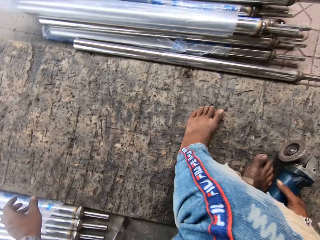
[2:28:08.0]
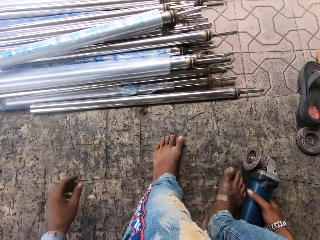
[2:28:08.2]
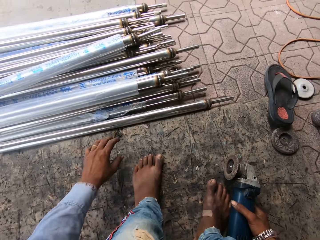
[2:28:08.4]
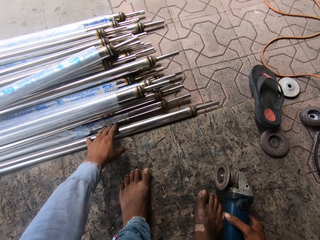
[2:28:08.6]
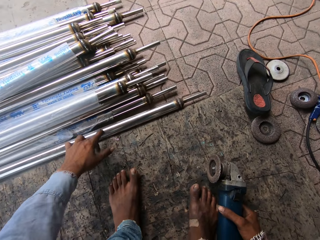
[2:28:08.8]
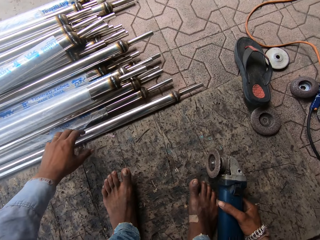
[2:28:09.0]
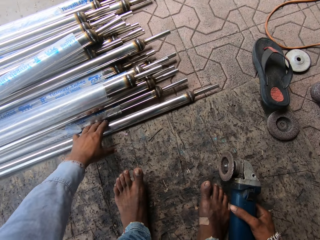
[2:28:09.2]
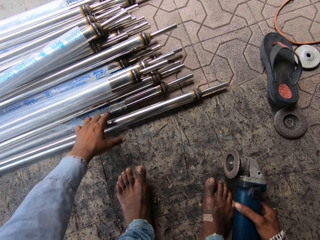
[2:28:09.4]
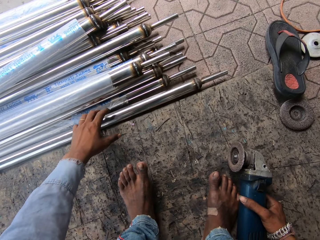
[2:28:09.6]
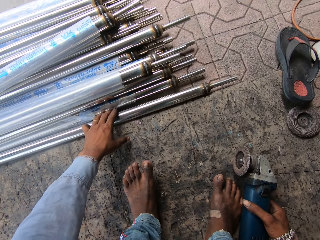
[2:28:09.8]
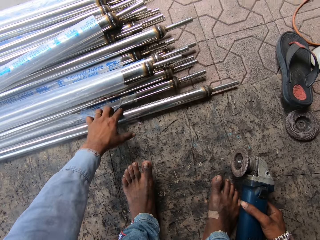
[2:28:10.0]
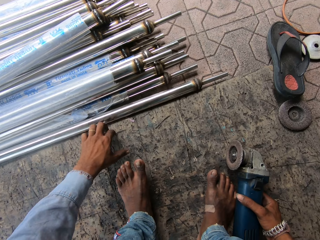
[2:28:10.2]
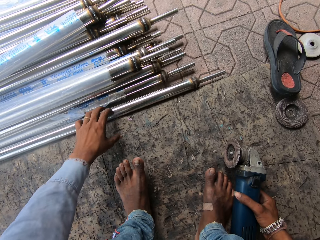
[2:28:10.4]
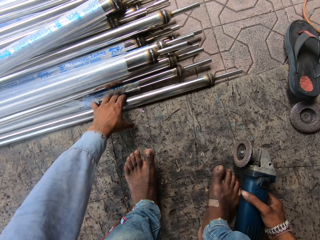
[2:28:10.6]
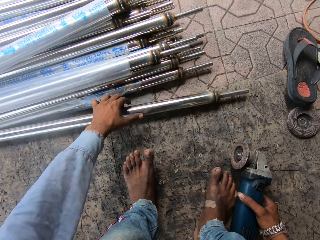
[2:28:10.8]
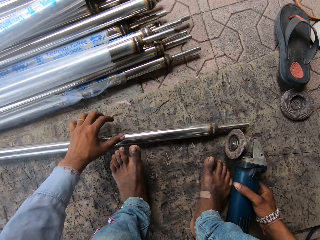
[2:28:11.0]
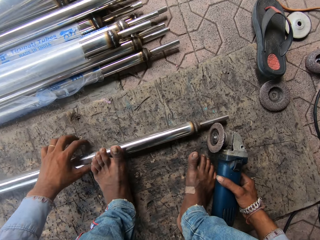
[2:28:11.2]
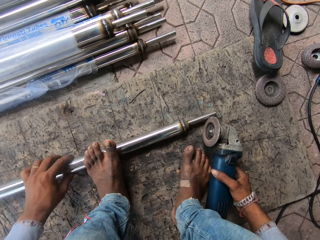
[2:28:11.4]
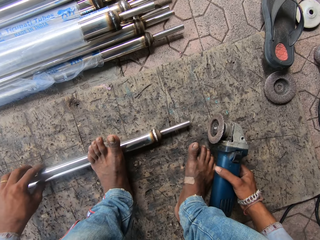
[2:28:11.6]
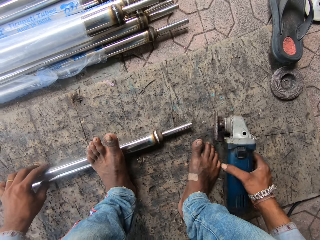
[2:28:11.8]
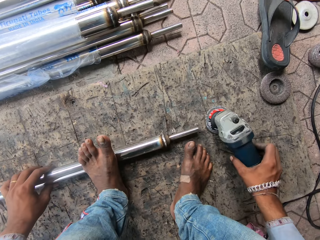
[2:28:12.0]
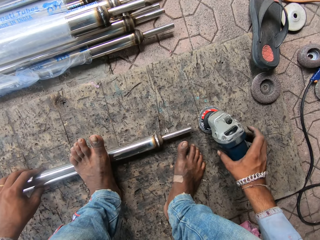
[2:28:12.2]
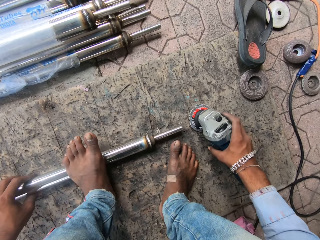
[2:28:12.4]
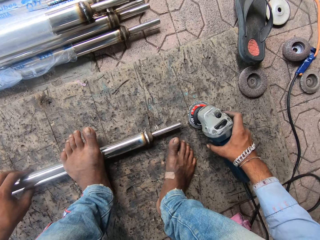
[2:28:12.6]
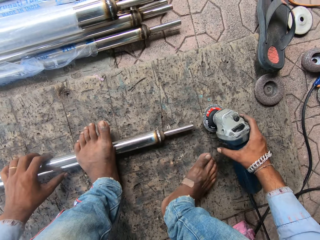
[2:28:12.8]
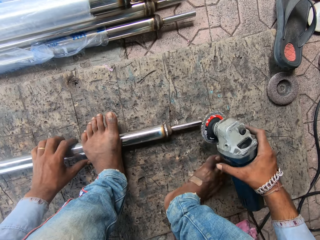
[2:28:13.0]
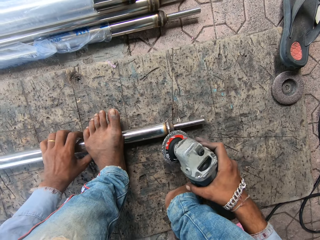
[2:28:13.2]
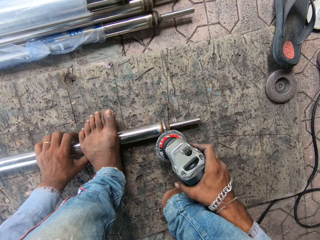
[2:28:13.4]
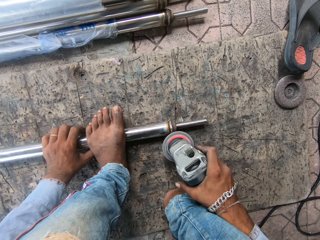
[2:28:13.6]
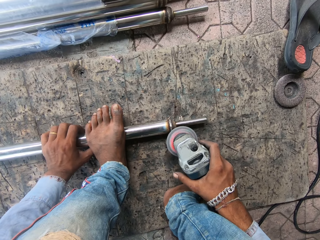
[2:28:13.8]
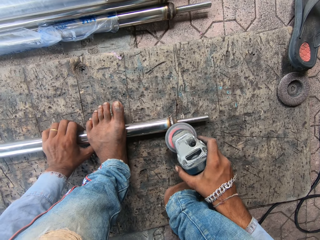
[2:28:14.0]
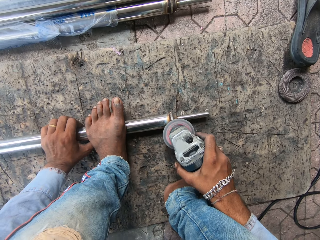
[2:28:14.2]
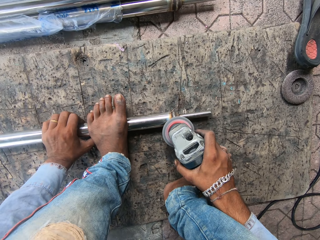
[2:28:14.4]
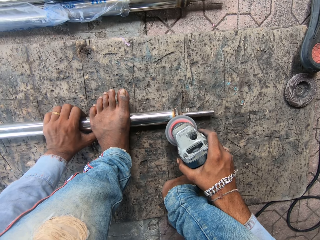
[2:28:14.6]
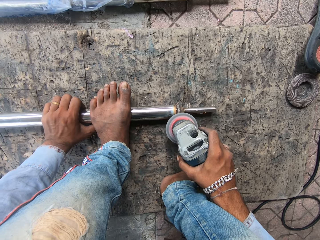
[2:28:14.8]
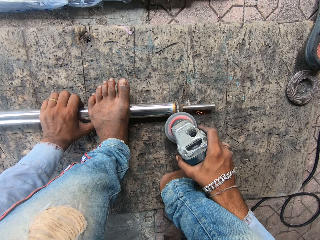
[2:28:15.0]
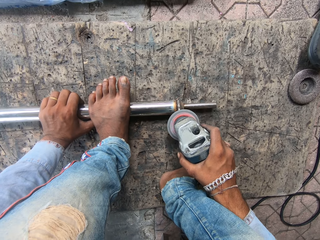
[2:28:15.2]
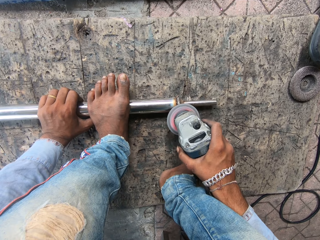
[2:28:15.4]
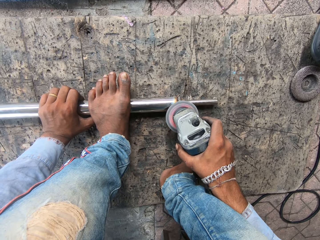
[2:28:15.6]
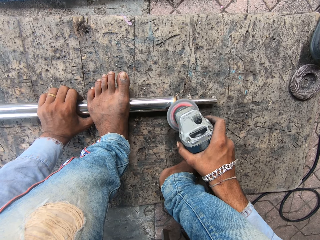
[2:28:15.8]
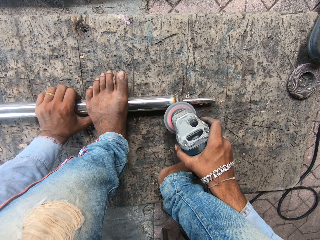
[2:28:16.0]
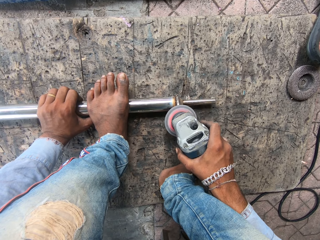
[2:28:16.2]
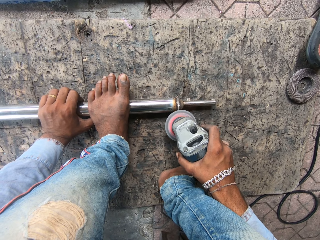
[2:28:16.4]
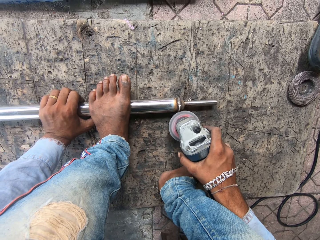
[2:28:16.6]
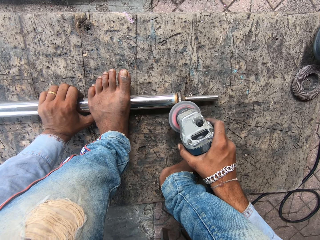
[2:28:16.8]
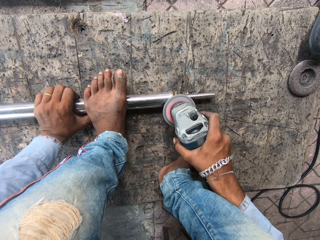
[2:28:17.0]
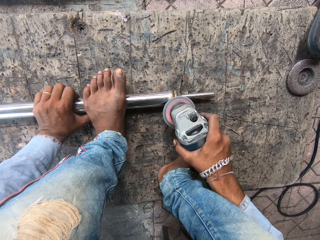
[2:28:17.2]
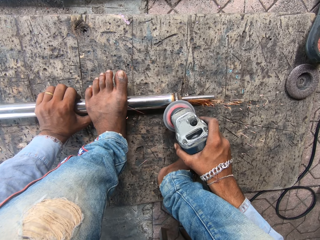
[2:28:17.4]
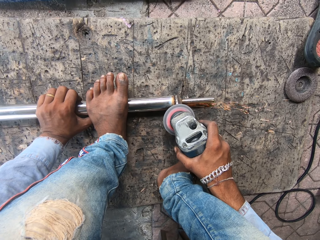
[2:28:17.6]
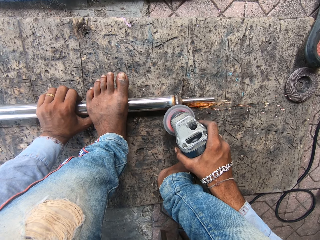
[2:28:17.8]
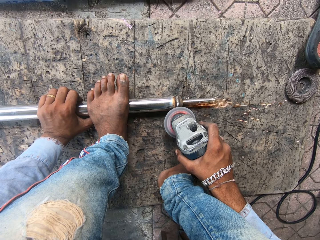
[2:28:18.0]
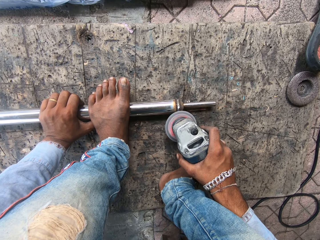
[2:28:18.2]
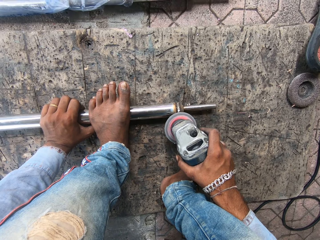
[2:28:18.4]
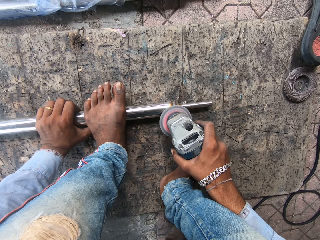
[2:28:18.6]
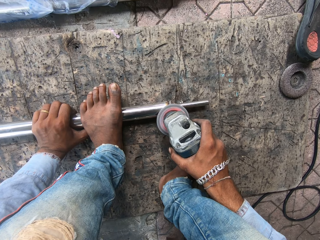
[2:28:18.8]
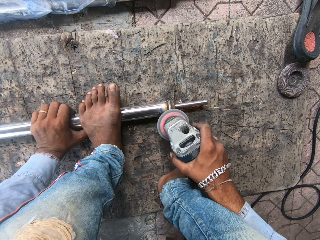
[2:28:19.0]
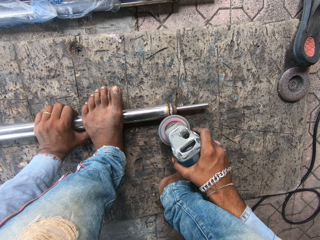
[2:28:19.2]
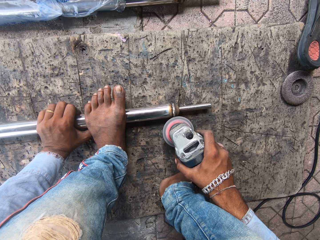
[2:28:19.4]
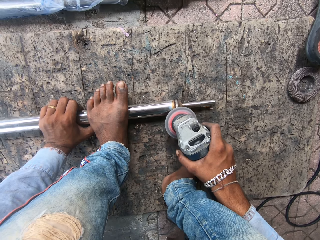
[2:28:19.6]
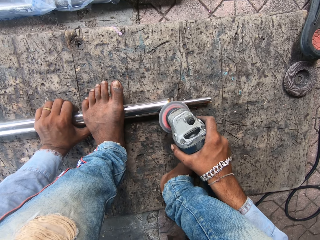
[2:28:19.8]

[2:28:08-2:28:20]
The camera wearer picks up the metal. They roll the metal. They put a leg on the metal. They weld the metal. They pick up a machine. They screw the metal.

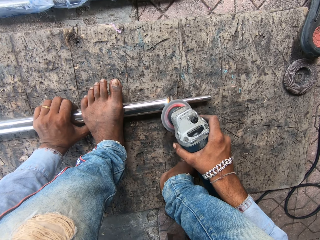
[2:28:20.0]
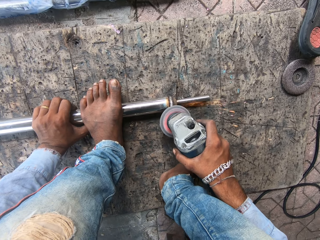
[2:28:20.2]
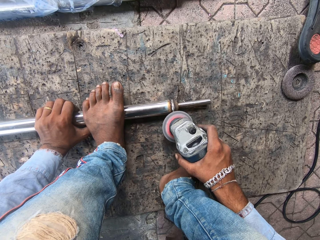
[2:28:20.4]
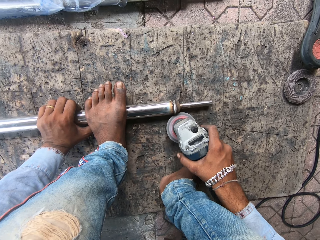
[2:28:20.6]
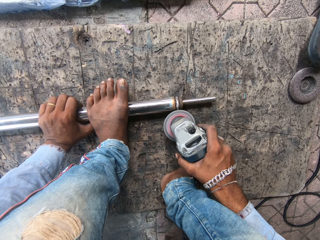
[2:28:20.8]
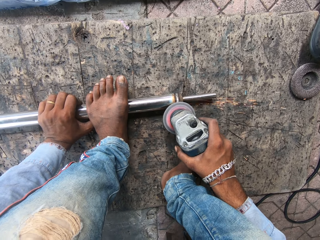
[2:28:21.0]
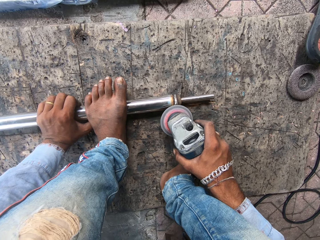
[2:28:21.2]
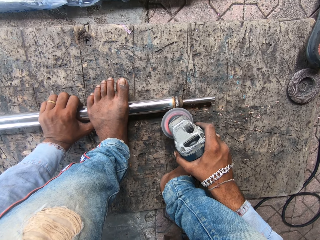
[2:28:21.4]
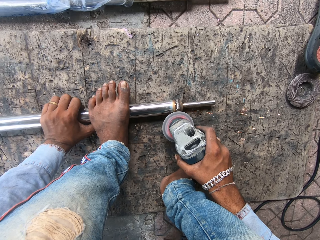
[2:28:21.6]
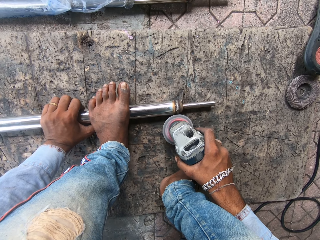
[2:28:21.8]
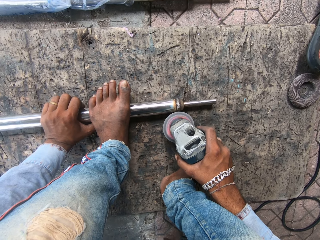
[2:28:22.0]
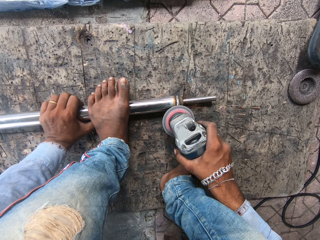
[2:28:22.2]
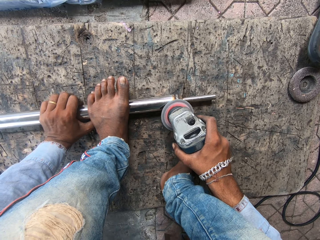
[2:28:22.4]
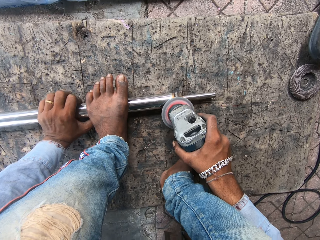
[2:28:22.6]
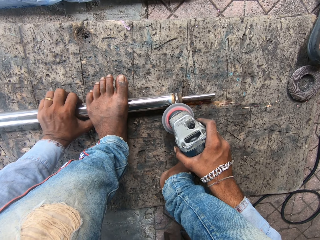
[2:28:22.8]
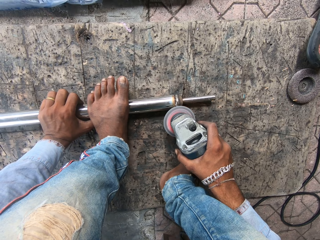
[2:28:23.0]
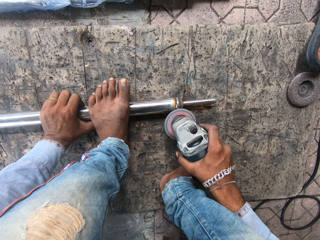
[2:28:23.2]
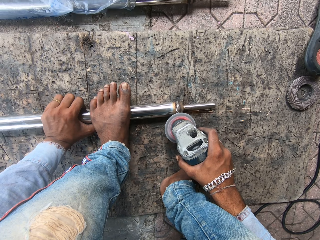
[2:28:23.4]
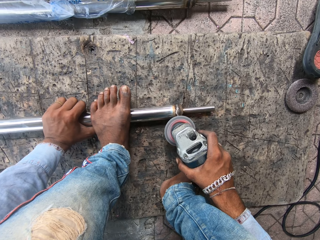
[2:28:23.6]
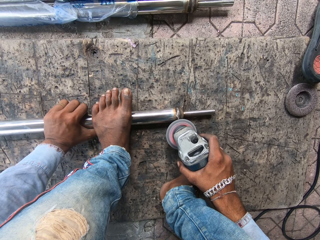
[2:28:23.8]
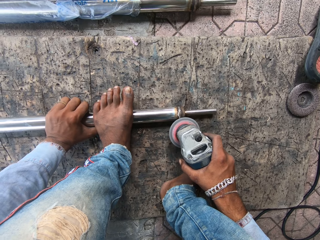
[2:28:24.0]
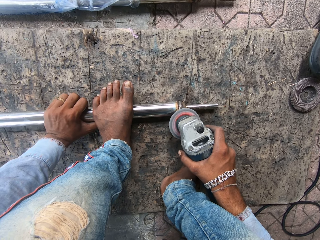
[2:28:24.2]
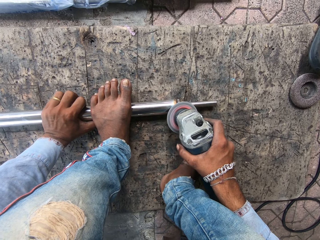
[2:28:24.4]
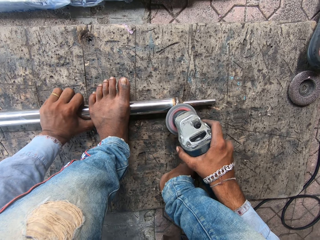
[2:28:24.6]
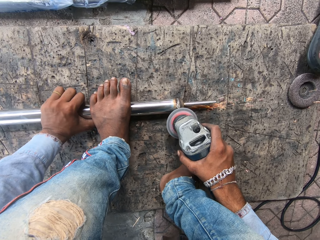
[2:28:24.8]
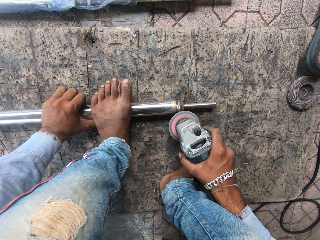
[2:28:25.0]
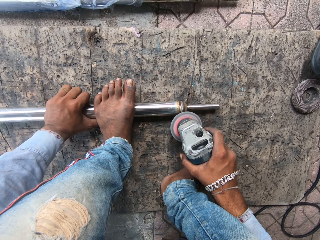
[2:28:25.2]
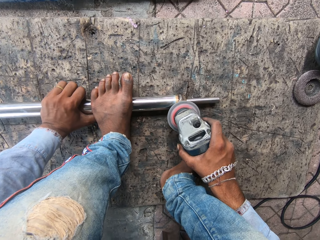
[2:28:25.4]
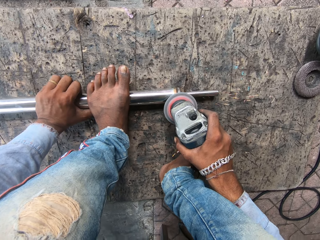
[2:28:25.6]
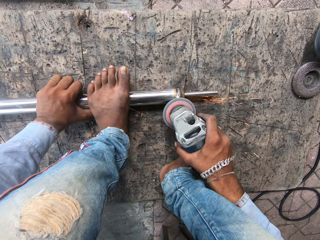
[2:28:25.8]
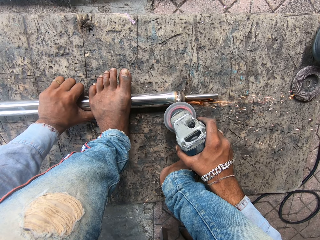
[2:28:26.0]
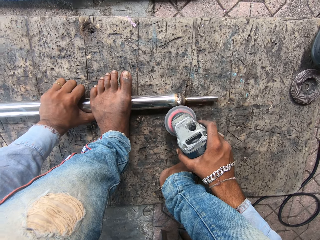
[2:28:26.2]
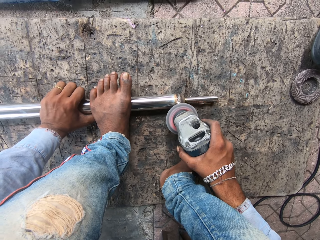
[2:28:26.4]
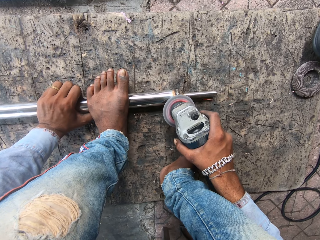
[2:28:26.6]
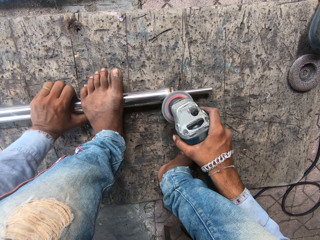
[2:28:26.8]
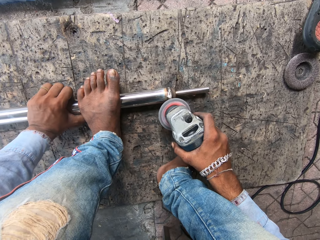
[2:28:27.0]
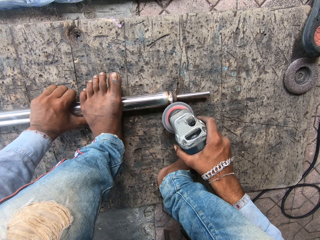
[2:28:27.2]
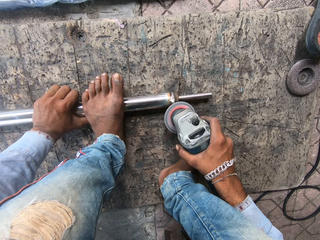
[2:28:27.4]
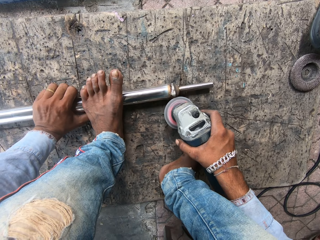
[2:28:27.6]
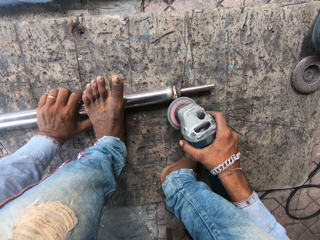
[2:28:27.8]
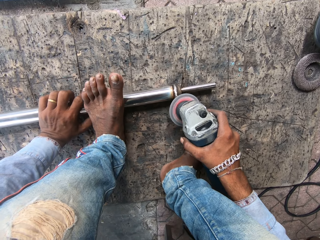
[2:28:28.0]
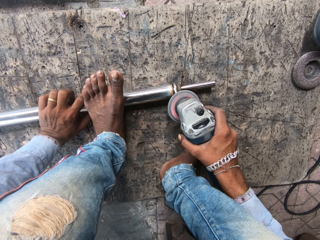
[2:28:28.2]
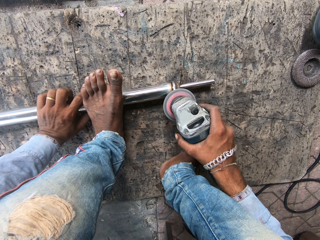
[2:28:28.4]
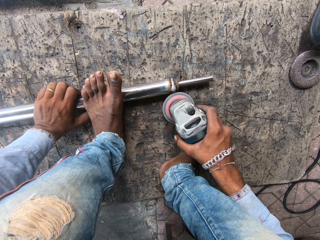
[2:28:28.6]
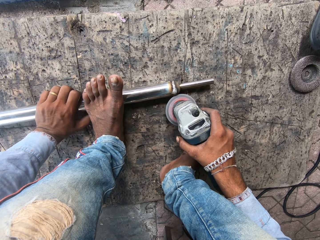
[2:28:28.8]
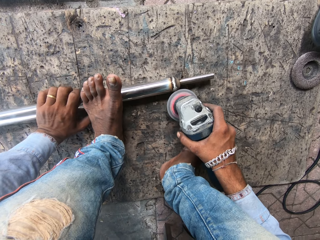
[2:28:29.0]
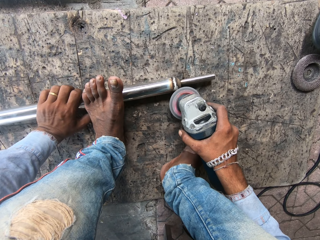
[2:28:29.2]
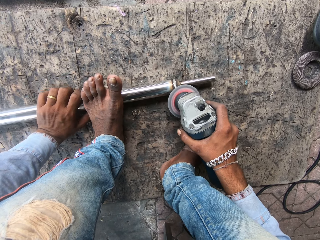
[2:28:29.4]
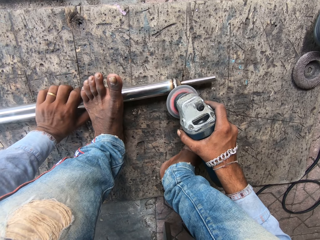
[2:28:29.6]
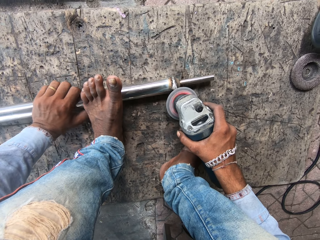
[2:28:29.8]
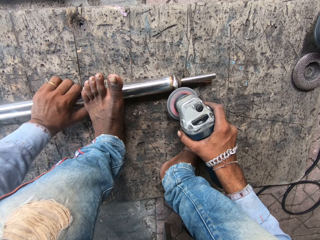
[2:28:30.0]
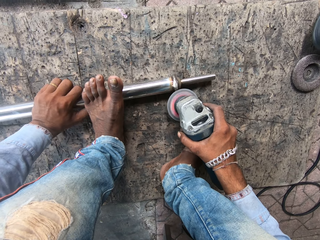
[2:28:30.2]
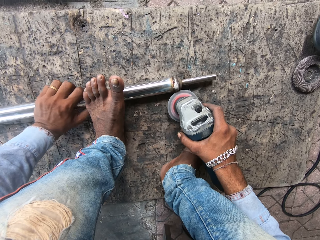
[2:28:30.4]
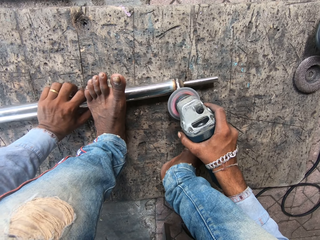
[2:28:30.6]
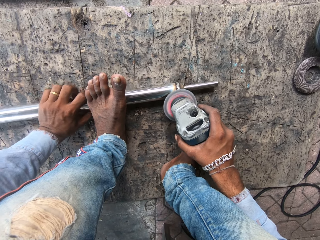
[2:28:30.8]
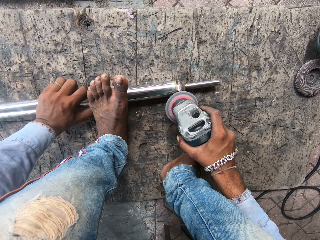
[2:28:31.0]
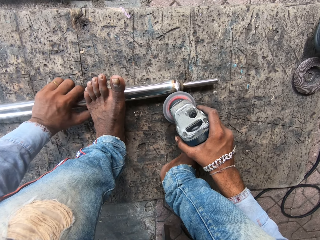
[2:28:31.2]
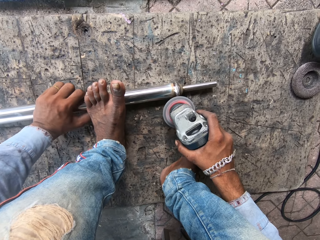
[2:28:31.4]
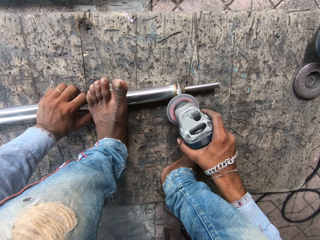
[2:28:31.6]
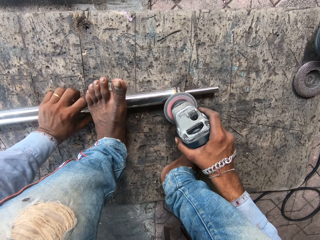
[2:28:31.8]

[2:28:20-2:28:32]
The camera wearer moves a hand.
